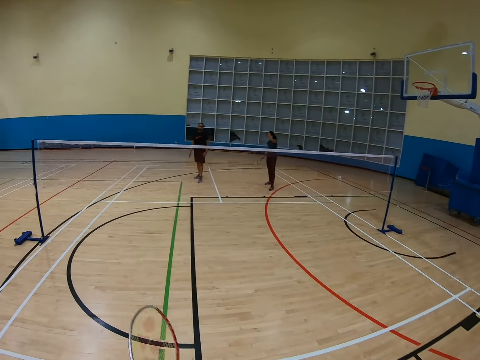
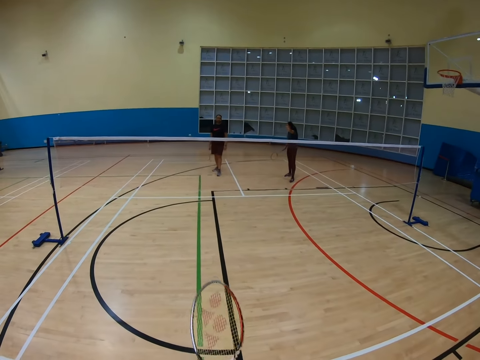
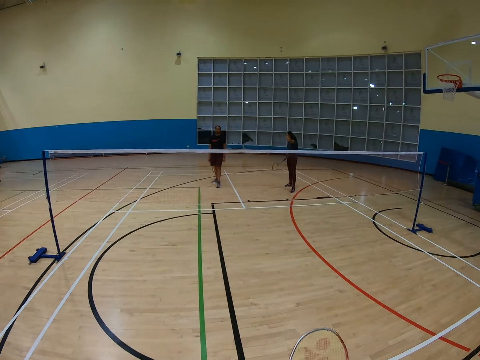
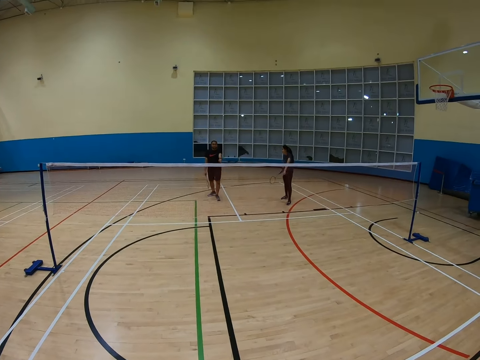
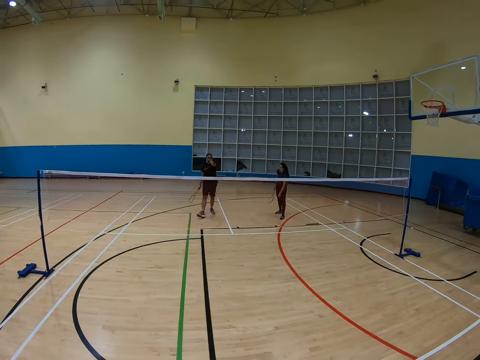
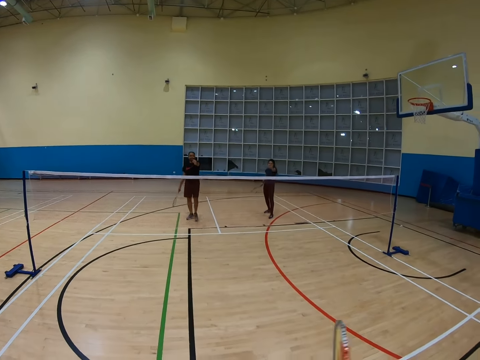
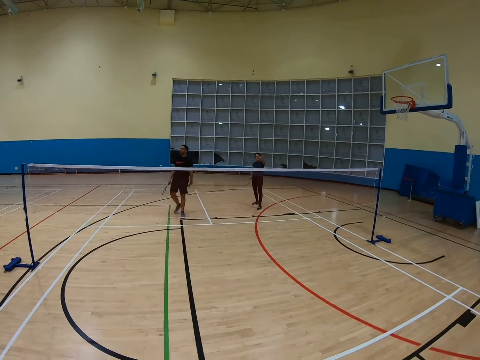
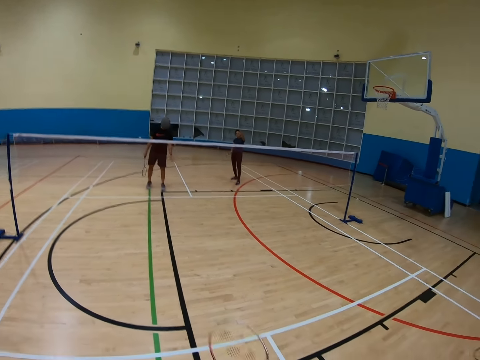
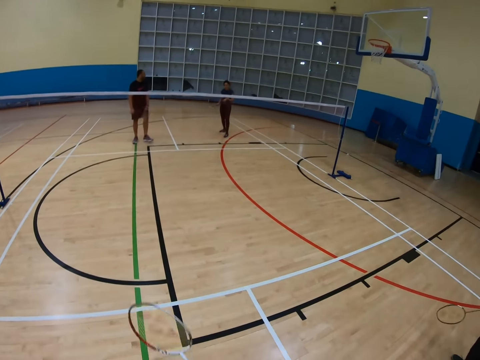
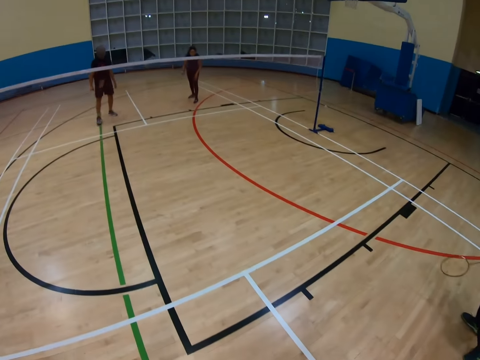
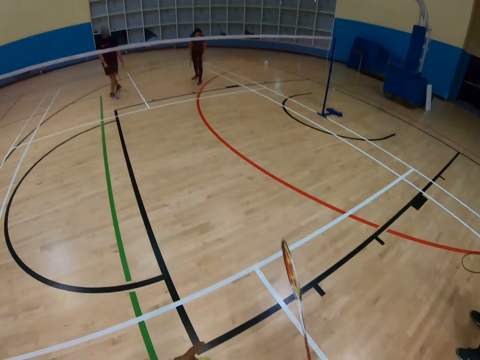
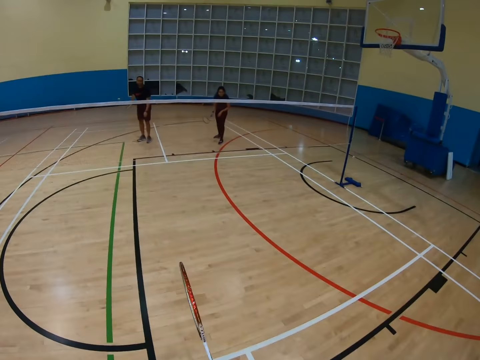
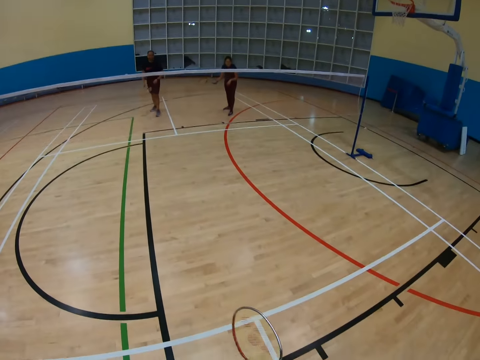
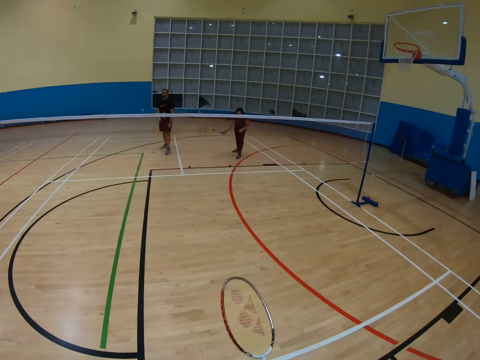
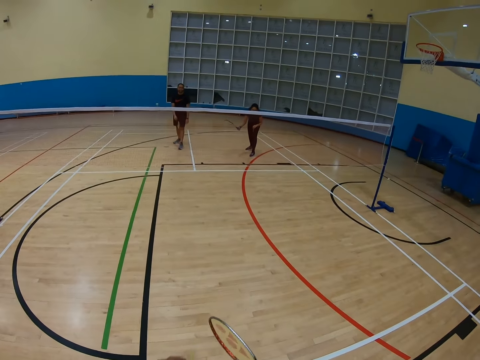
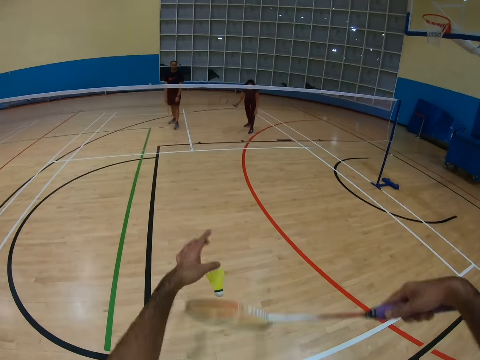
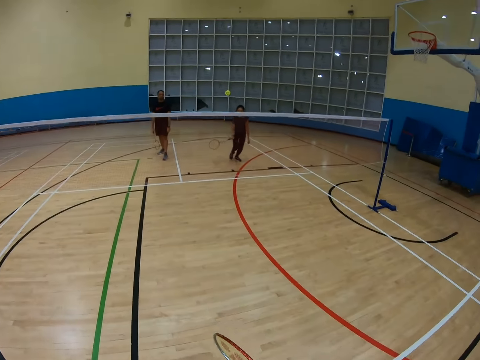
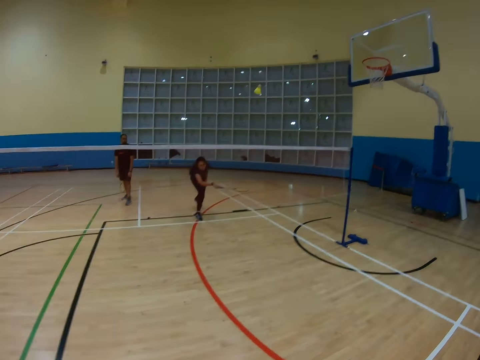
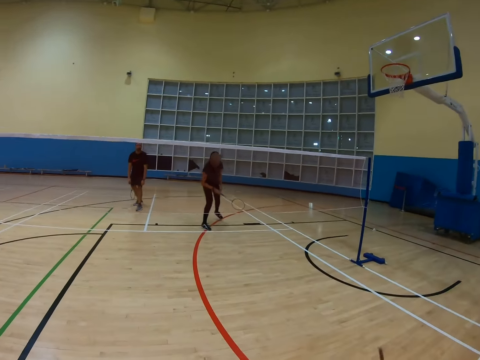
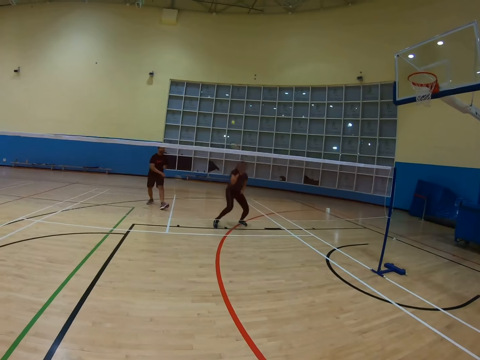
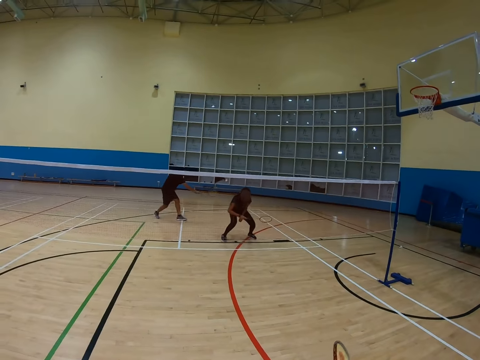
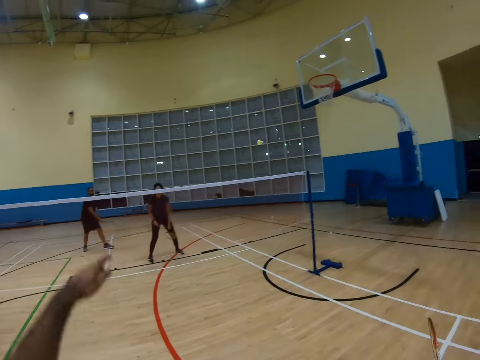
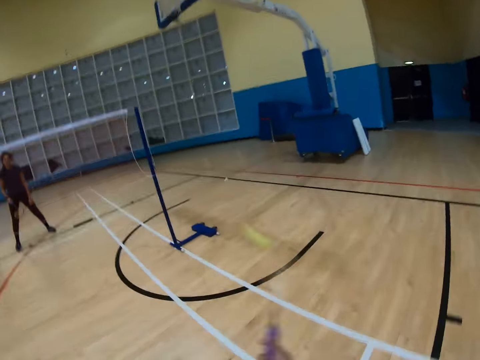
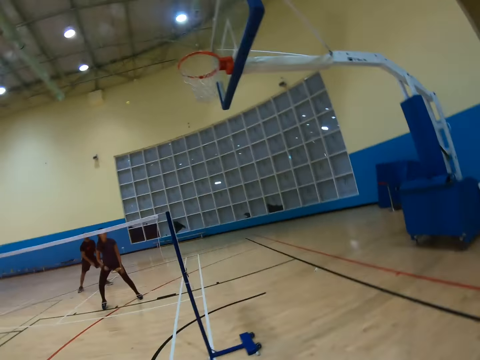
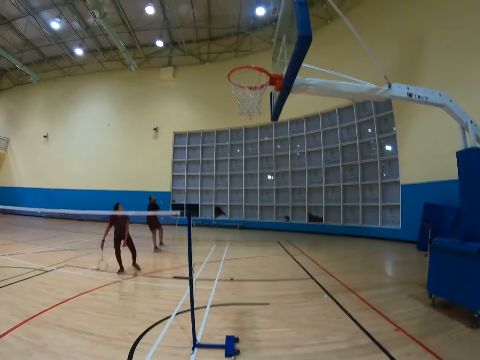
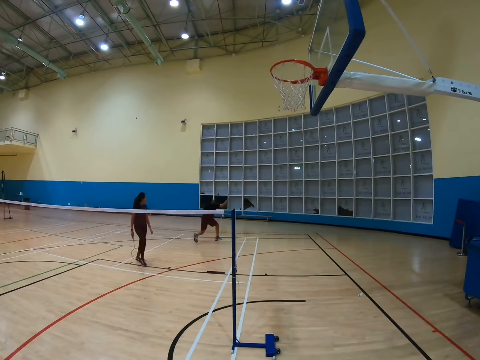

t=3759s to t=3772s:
A man walks around. The camera wearer holds a racket and hits a shuttlecock with the racket. Another man hits the shuttlecock with a racket. The first man hits the shuttlecock with a racket. The camera wearer hits the shuttlecock with the racket.

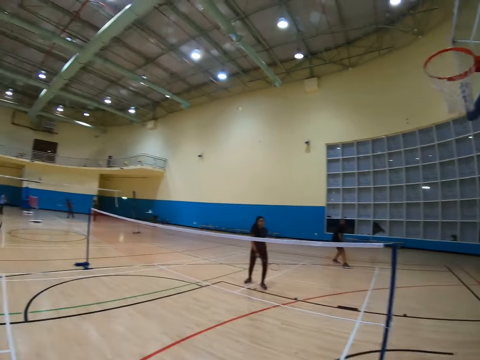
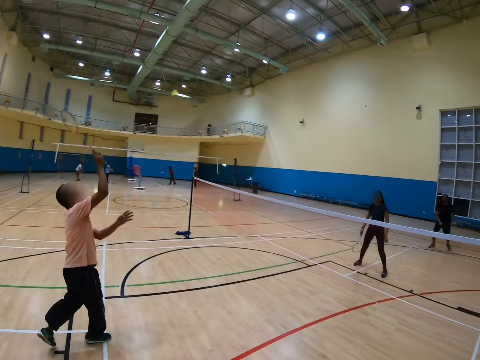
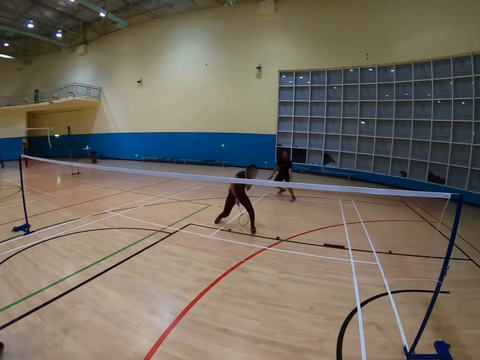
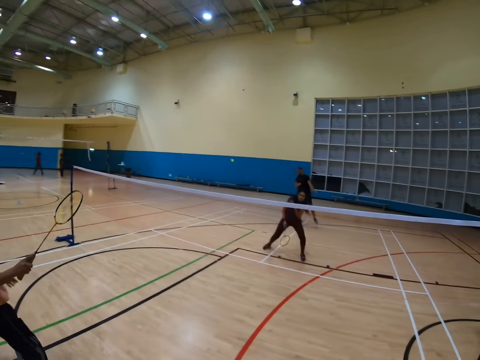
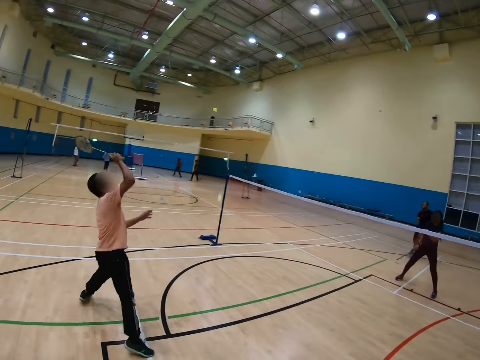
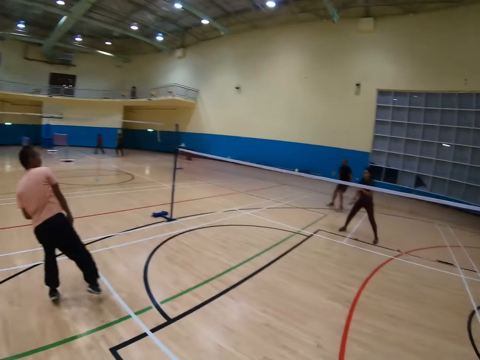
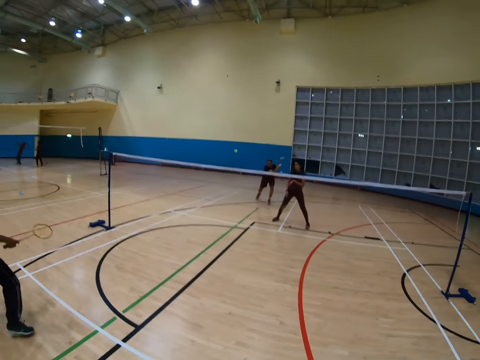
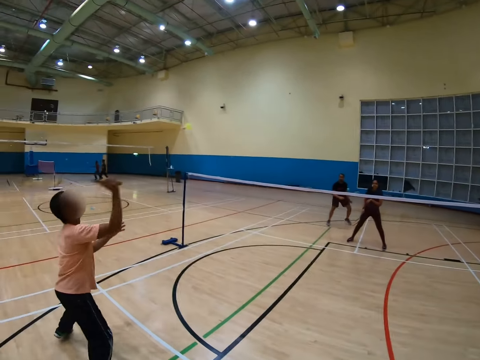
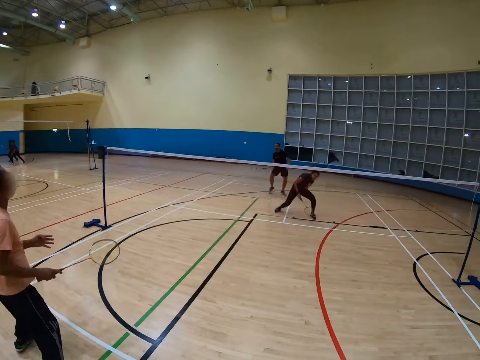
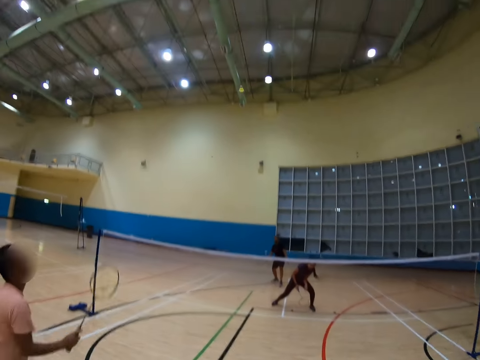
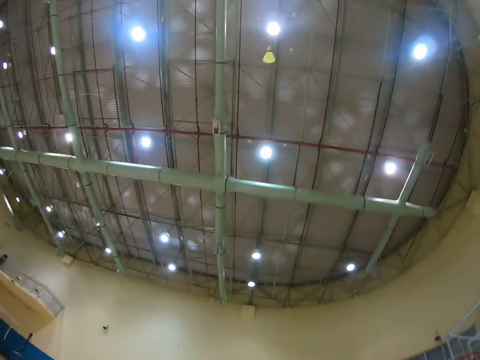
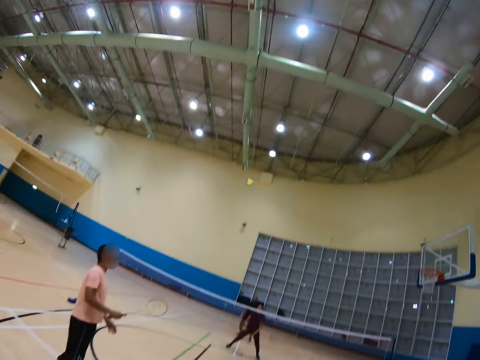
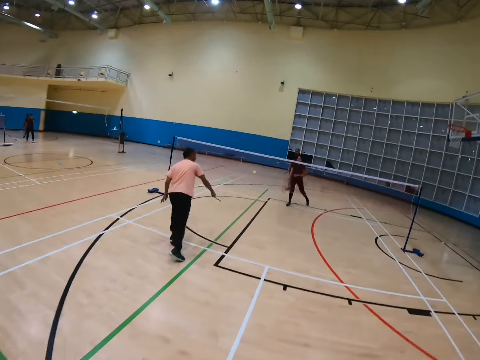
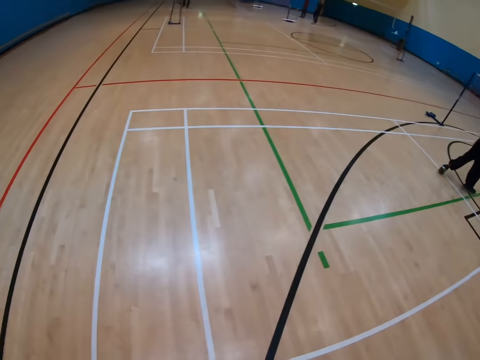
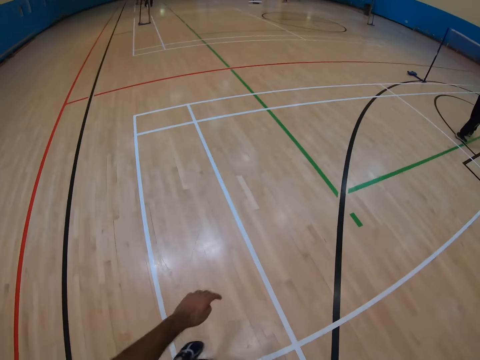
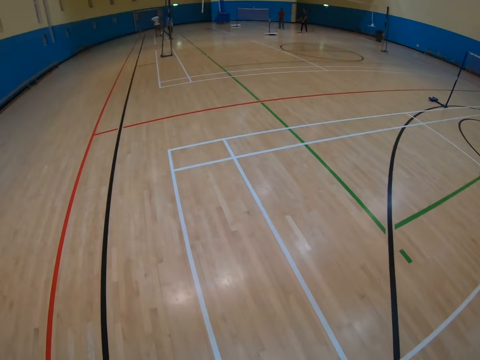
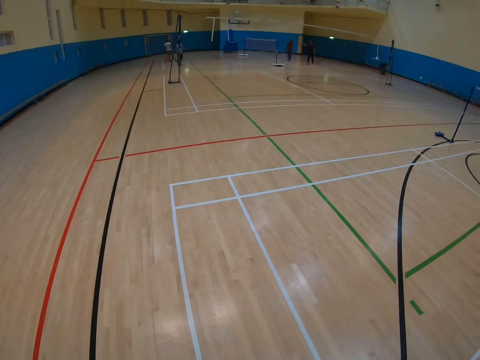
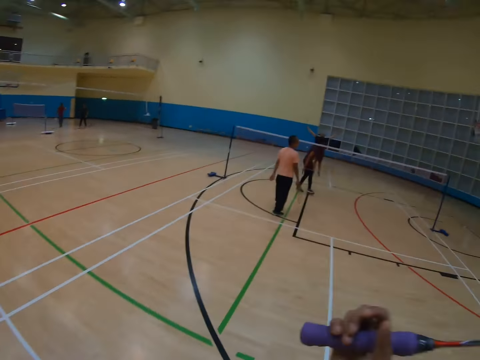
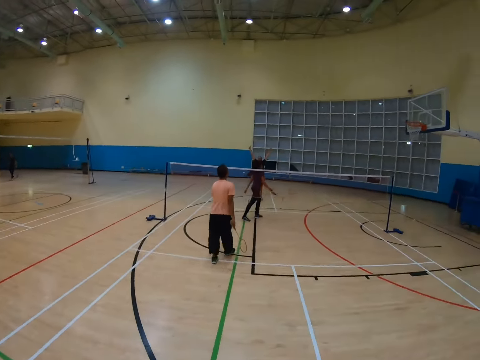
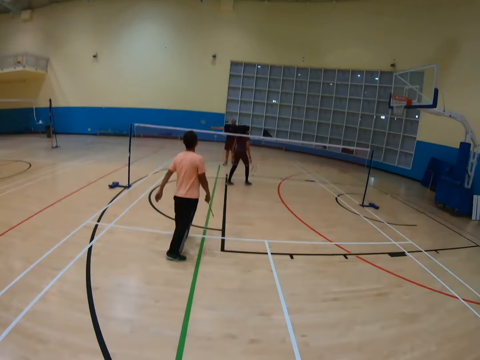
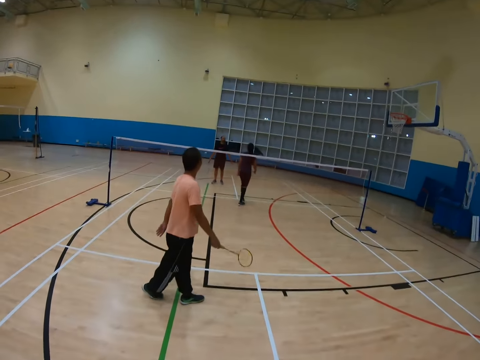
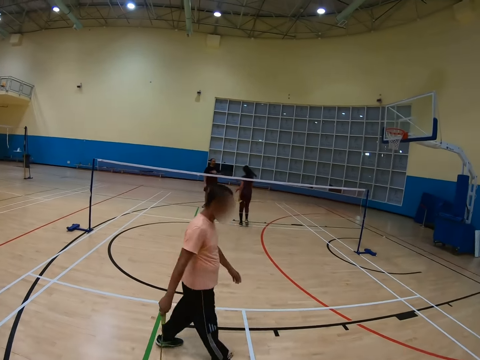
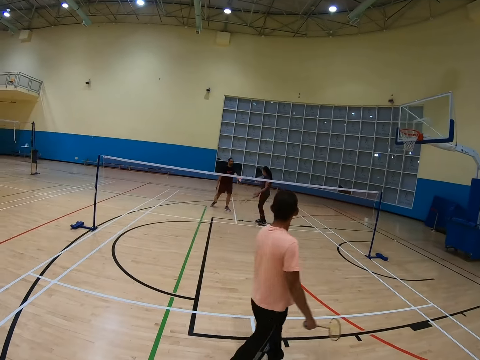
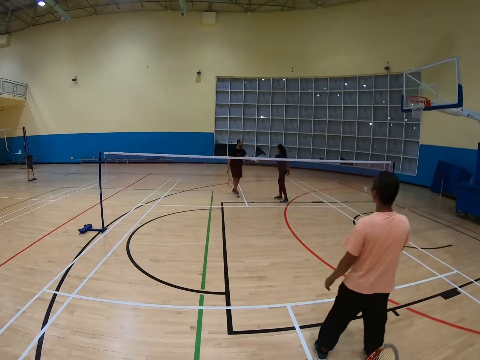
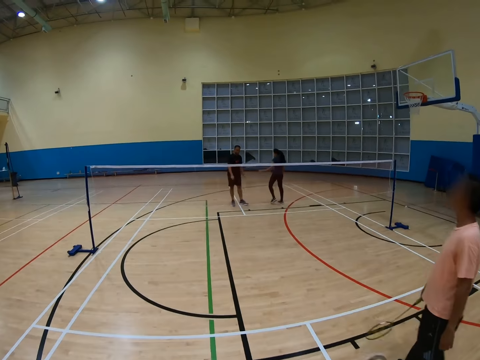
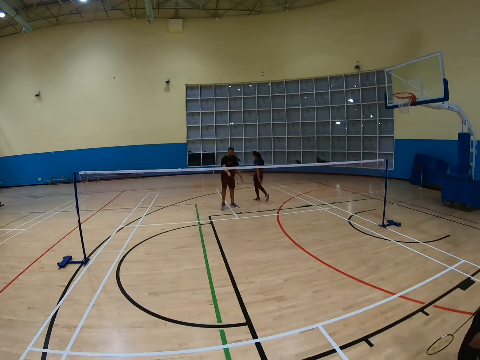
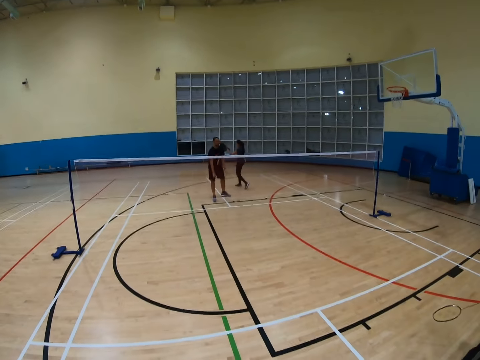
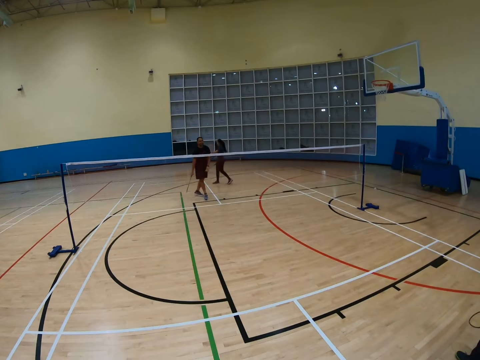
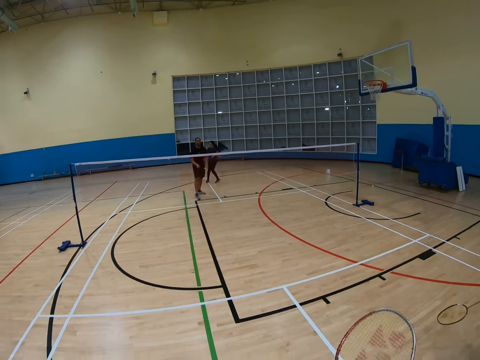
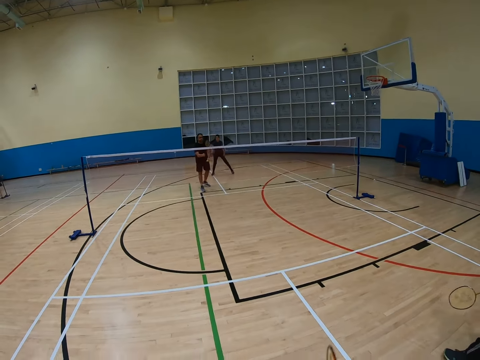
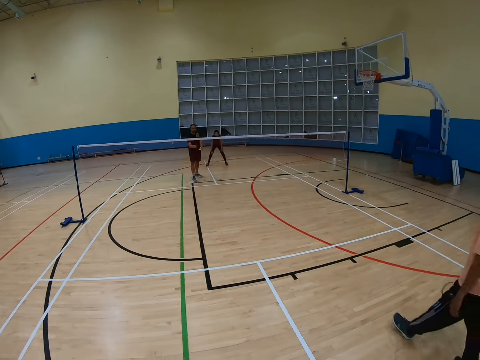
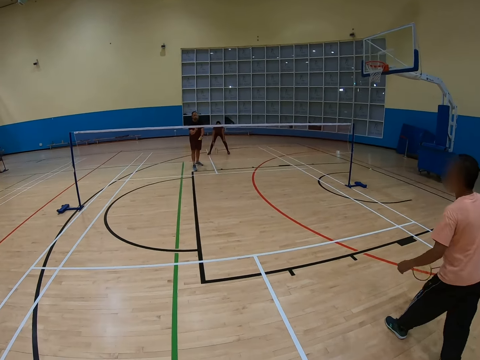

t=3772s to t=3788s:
The camera wearer turns around. A man hits a shuttlecock with a racket. Another man hits the shuttlecock with a racket. The first man holds the racket and hits the shuttlecock with the racket. The camera wearer turns around, hits the shuttlecock with a racket, turns around and walks around. The first man holds the racket and walks around. A third man walks around.
